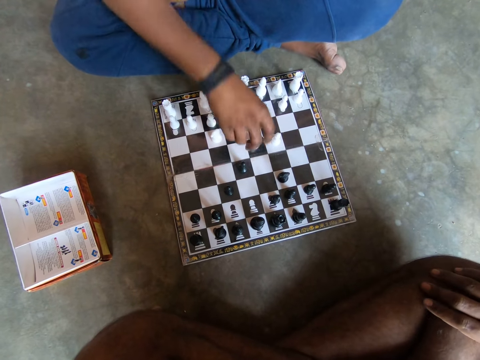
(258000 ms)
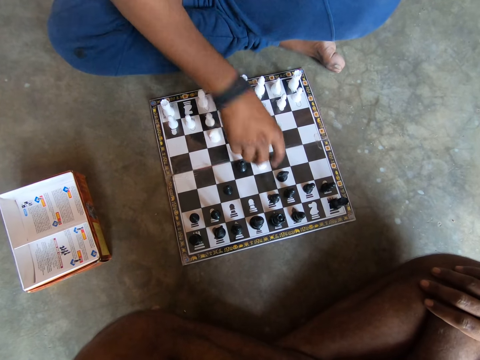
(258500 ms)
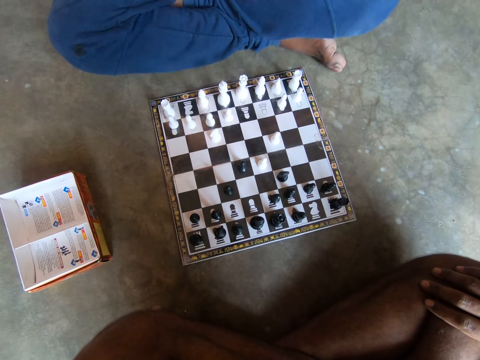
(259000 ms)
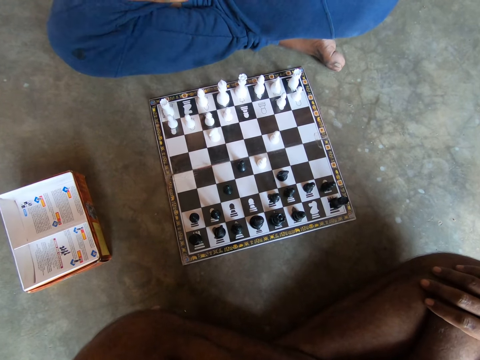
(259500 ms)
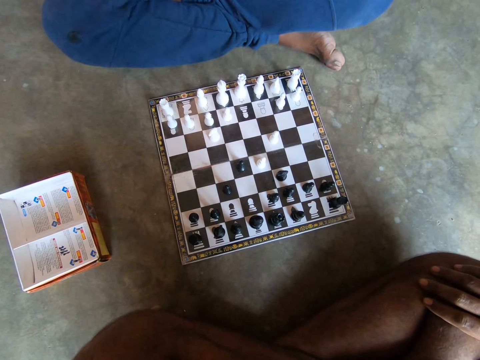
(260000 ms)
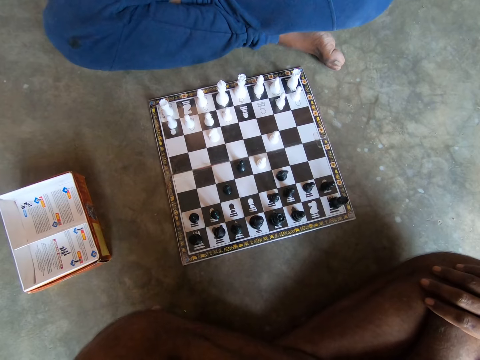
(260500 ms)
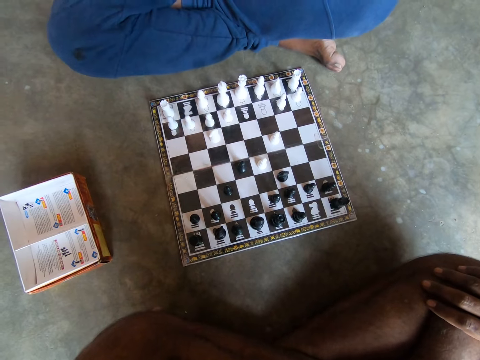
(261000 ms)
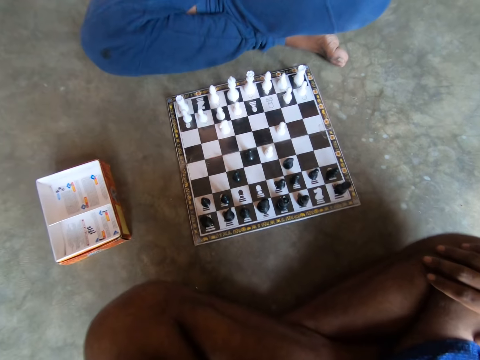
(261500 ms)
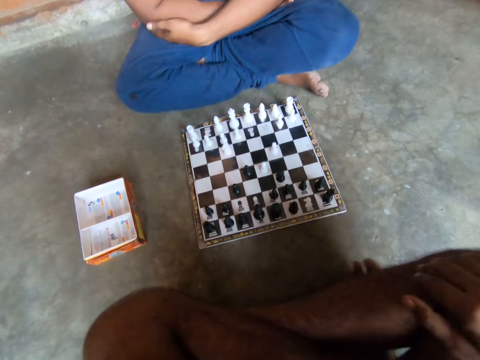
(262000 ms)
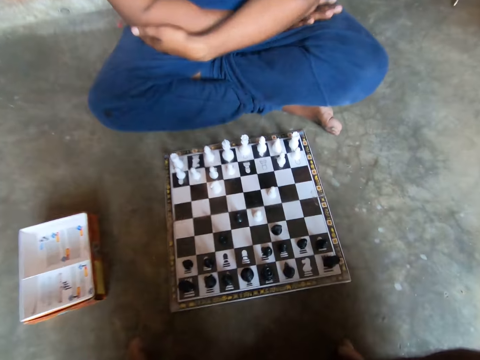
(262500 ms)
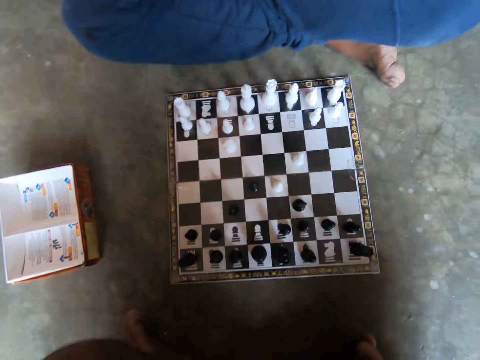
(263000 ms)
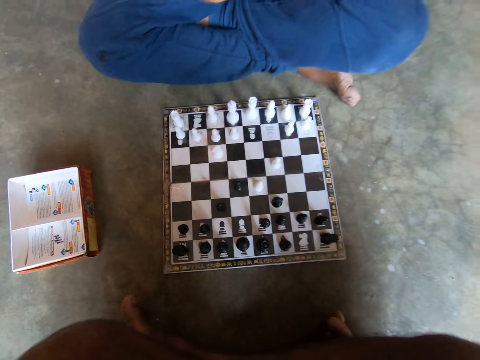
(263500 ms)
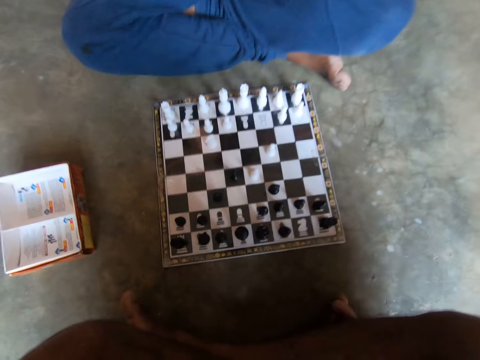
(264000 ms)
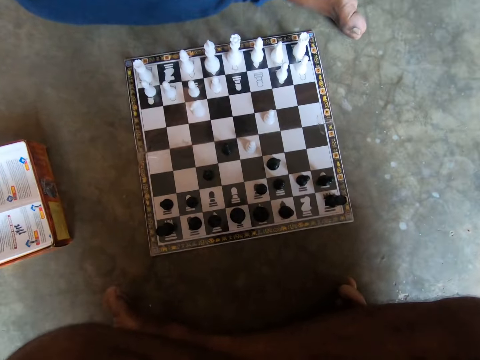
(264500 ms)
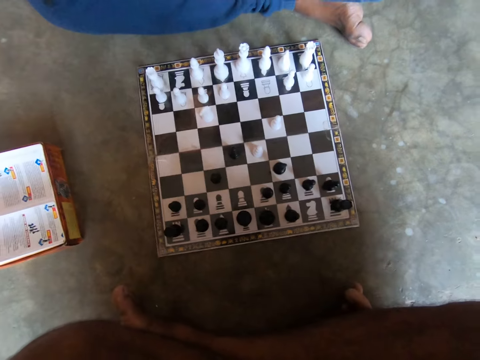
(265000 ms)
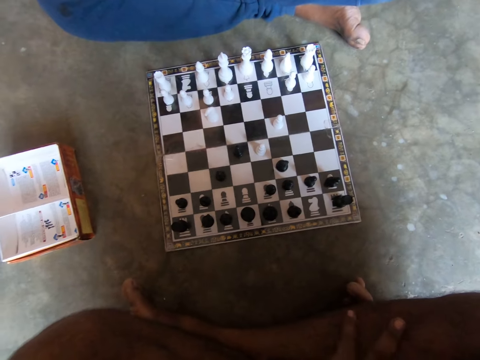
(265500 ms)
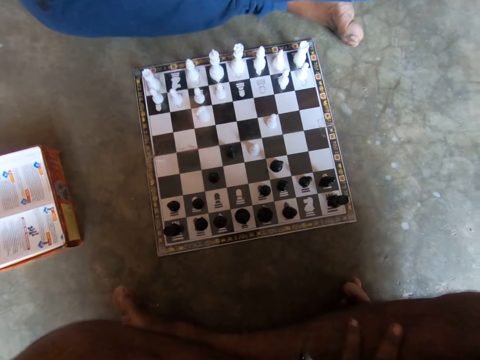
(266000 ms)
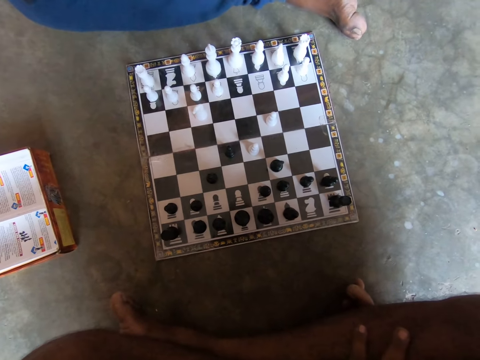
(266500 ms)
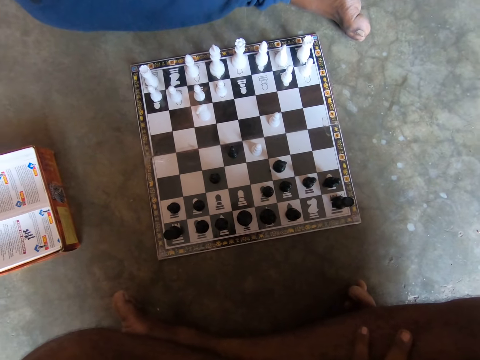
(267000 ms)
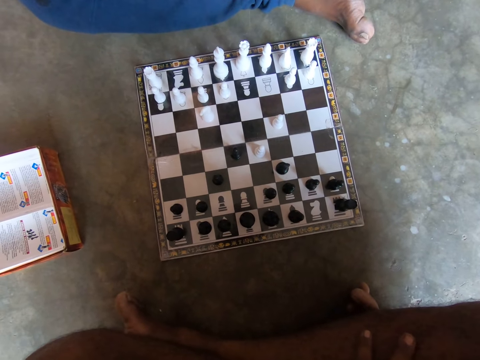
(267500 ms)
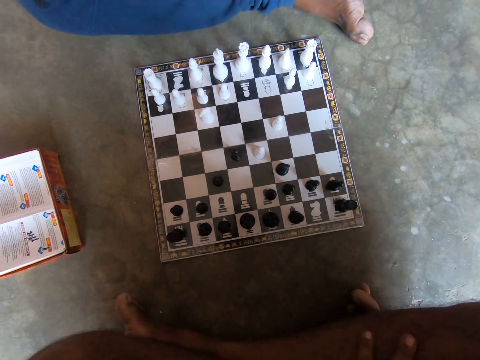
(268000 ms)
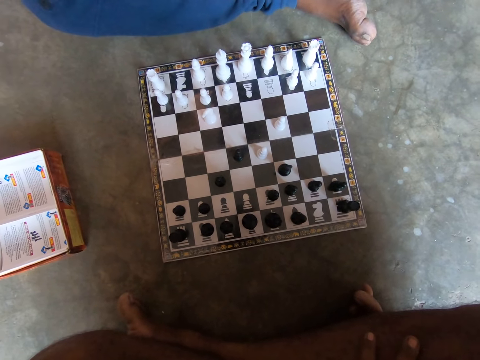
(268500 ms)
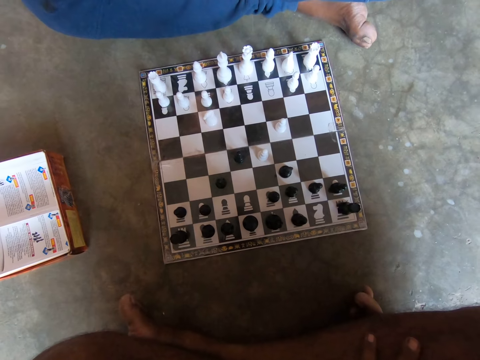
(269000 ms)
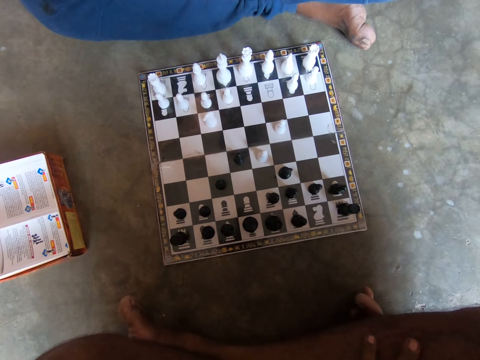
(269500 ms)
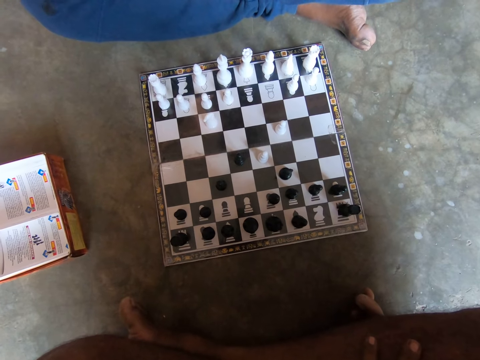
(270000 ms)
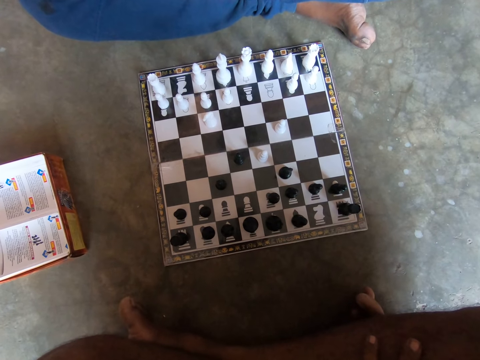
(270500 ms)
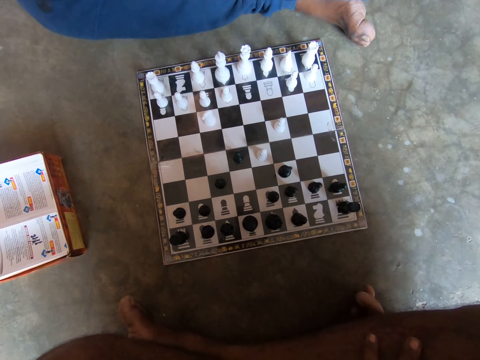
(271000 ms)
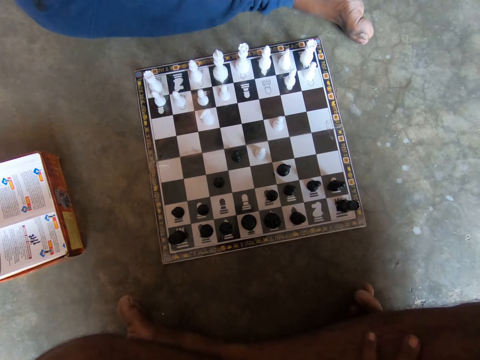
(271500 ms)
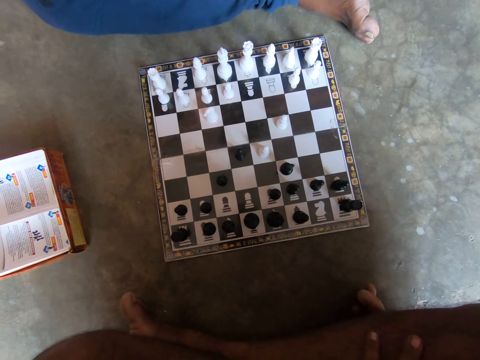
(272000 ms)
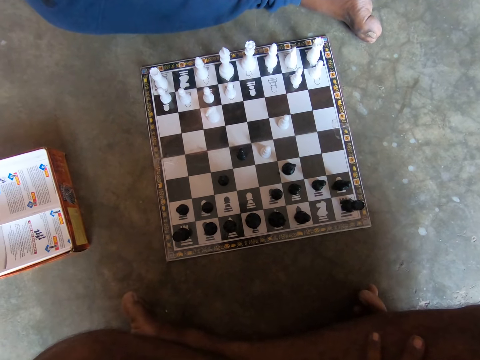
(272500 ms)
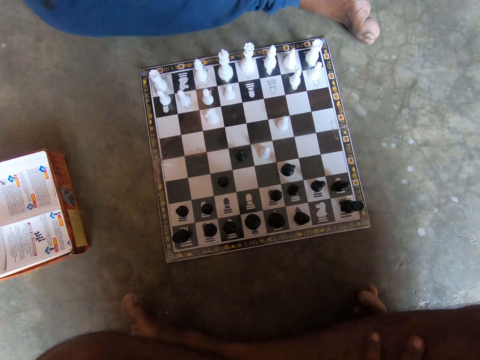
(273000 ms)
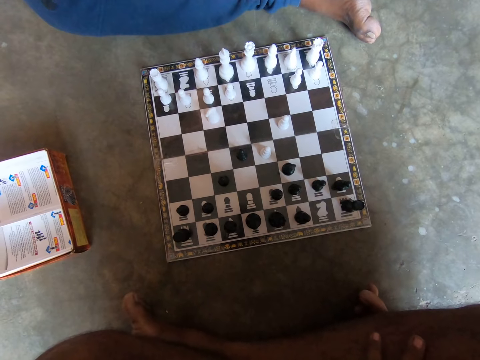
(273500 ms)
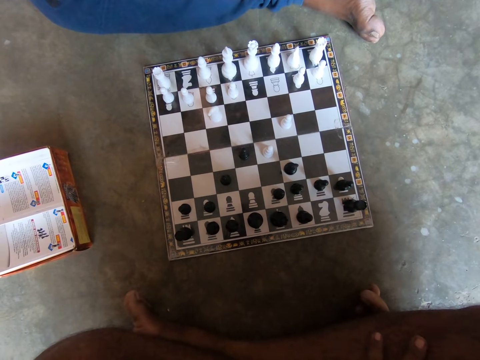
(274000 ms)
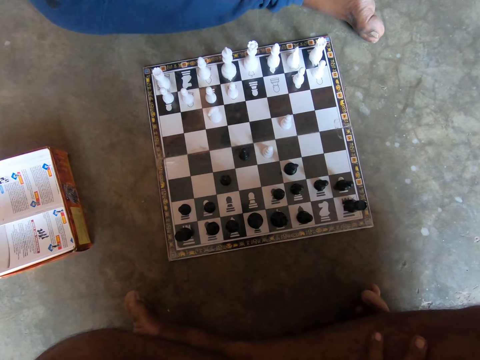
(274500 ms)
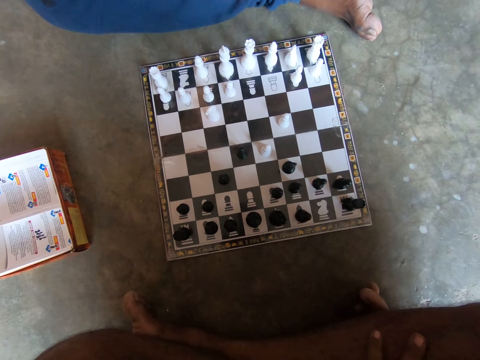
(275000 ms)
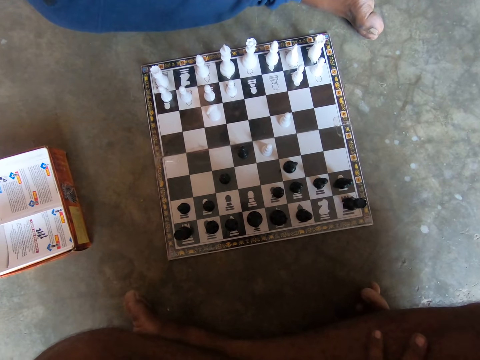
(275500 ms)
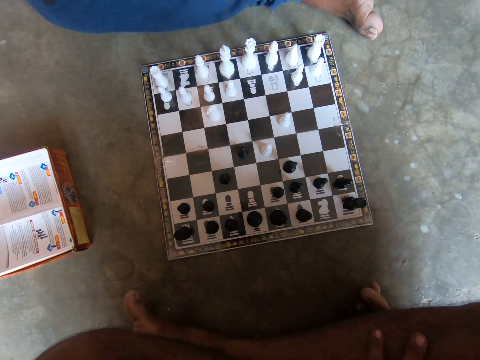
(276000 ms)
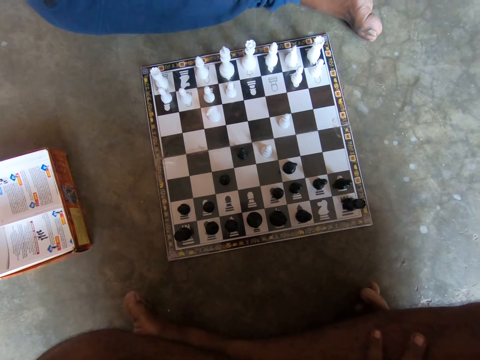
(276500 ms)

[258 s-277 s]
The man plays a white chess piece on the chess board with his right hand. He sighs. The camera wearer sighs. The man looks at the chessboard. The camera wearer looks at the chessboard.

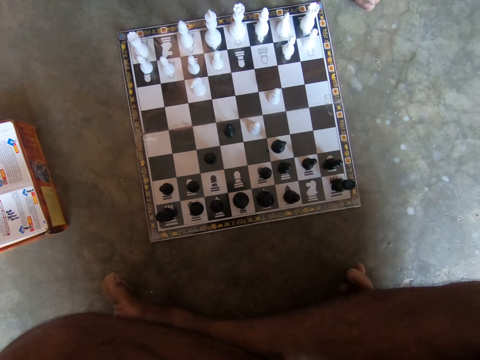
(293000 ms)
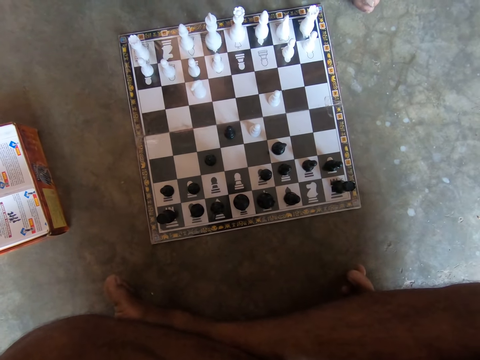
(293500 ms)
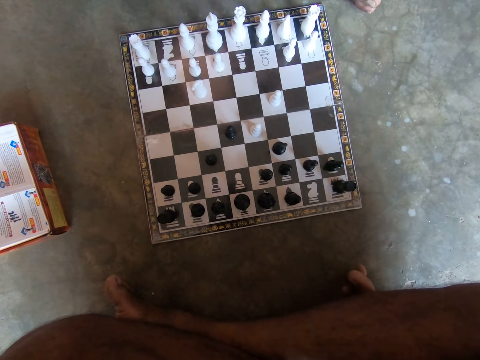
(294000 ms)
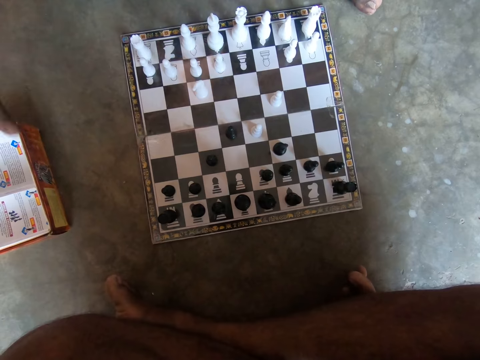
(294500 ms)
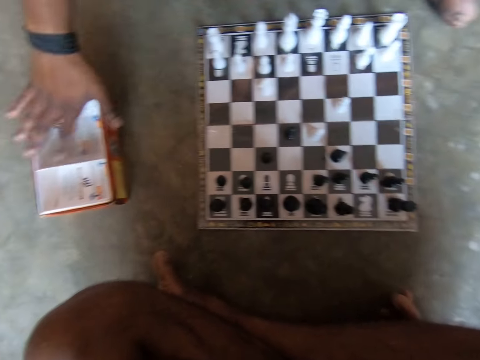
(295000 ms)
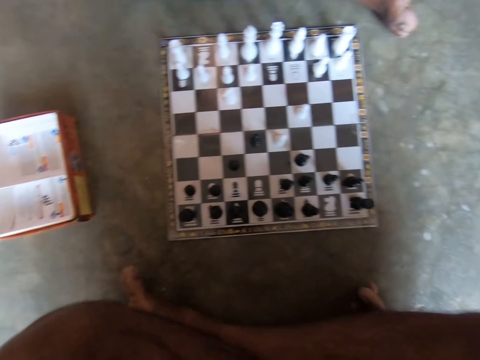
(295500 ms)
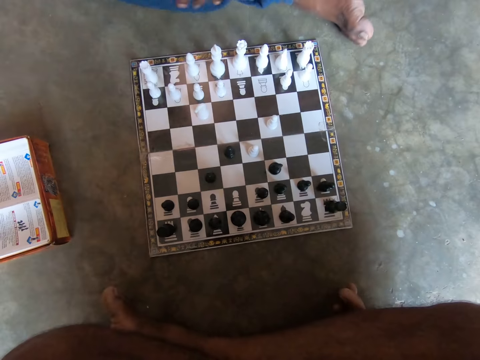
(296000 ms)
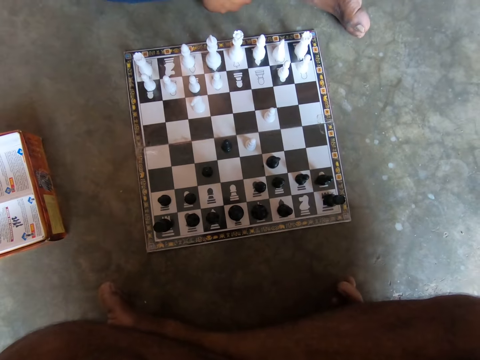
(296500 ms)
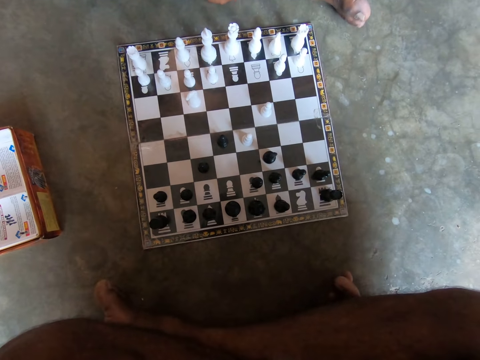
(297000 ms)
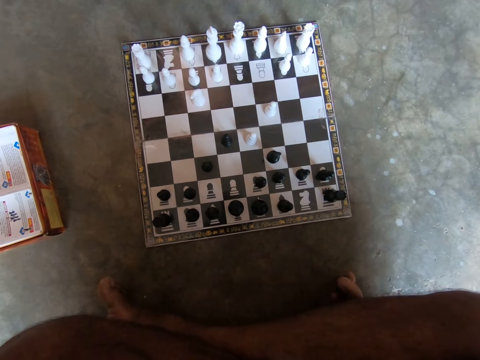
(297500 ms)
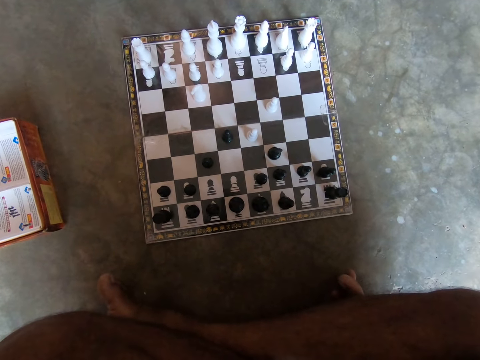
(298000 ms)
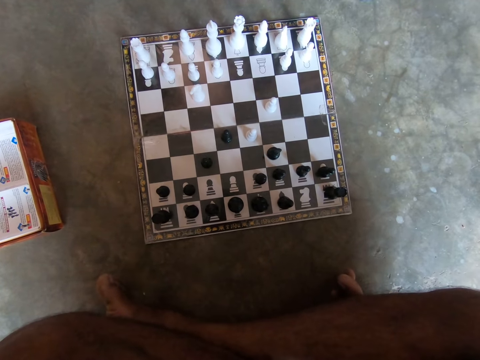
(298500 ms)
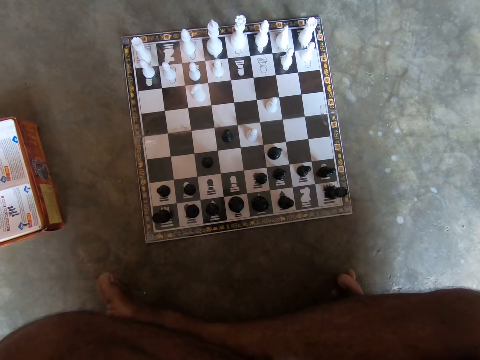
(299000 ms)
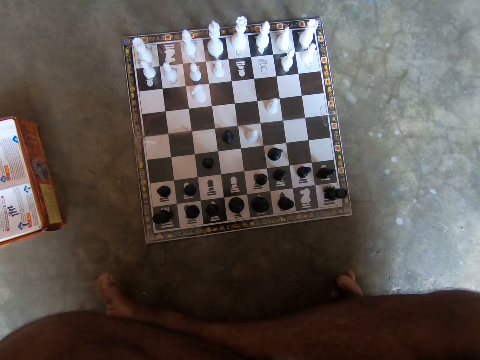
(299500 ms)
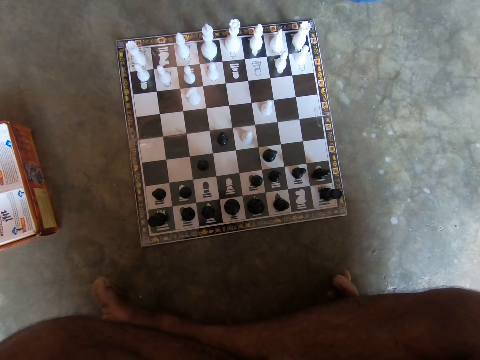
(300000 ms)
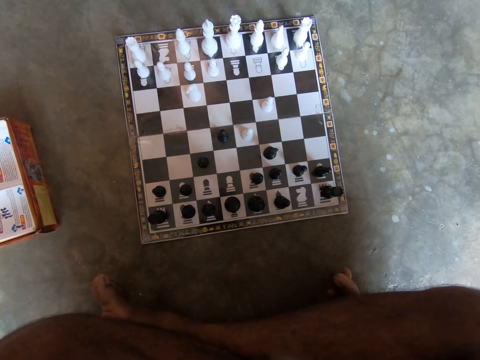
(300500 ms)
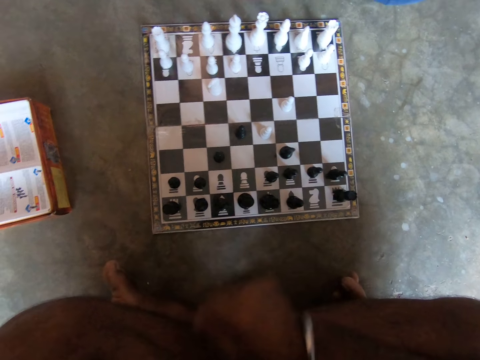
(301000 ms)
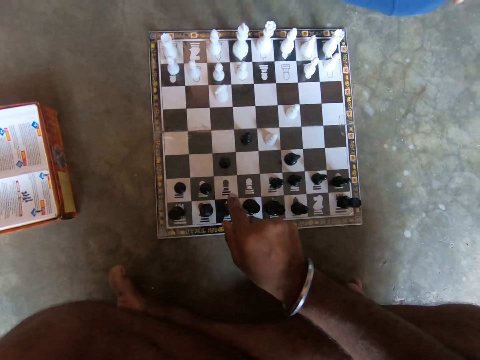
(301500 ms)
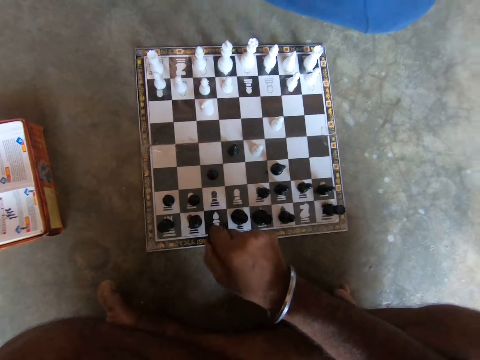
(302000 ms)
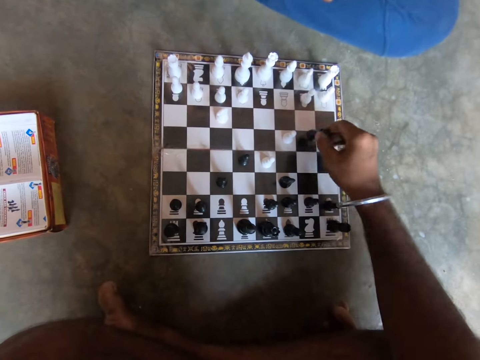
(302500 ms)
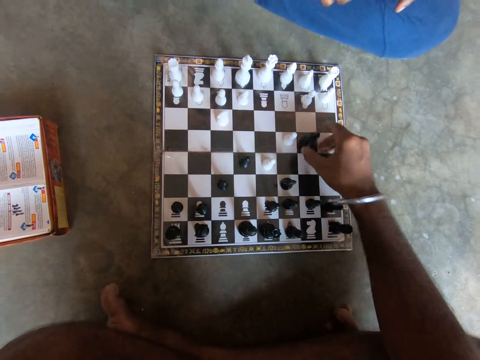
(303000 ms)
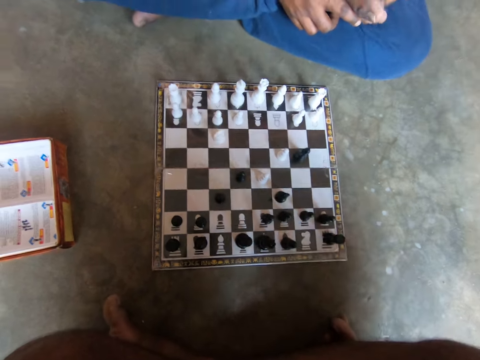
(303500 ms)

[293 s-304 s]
A man touches a carton on the floor with his right hand. The camera wearer looks at the chessboard. He plays a black chess piece on the chessboard with his right hand. He holds the chess piece and puts the chess piece on the chessboard.
